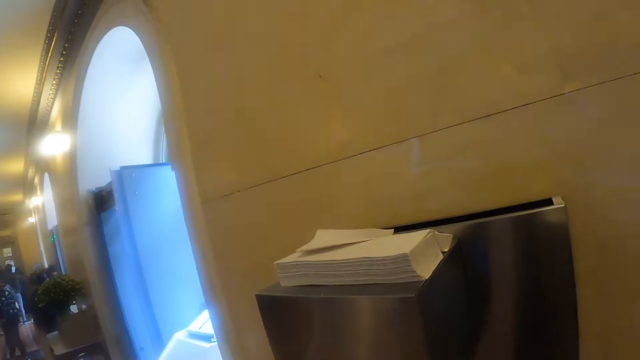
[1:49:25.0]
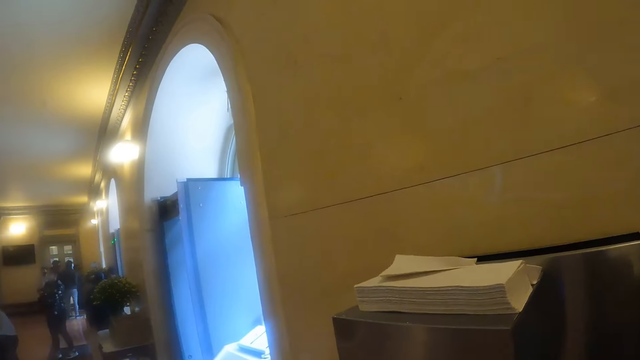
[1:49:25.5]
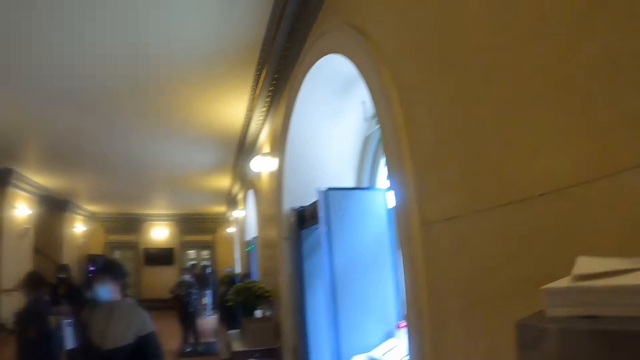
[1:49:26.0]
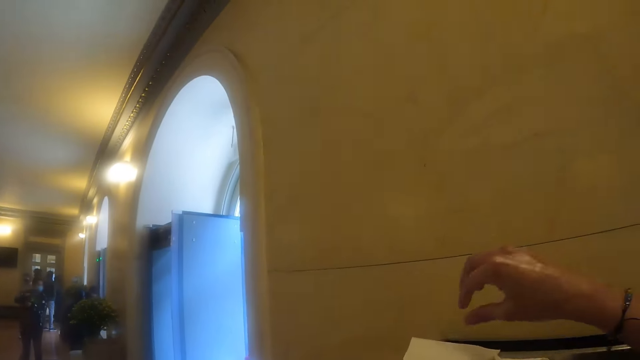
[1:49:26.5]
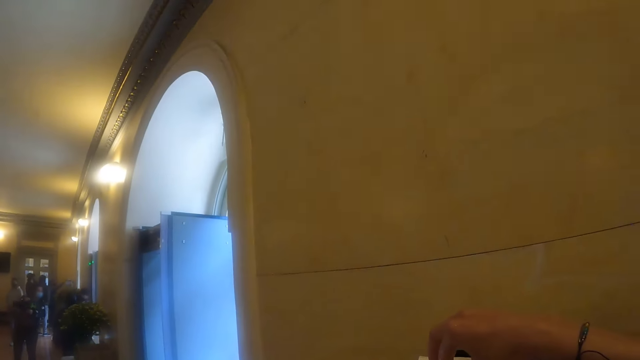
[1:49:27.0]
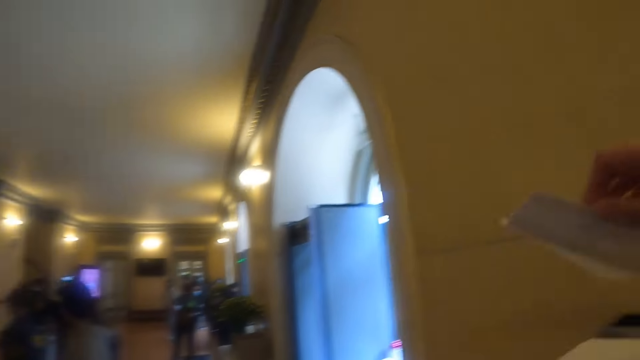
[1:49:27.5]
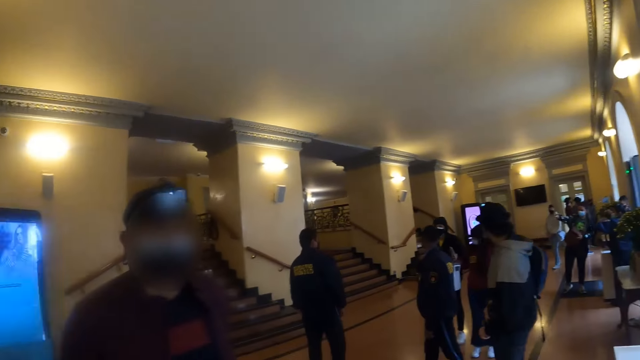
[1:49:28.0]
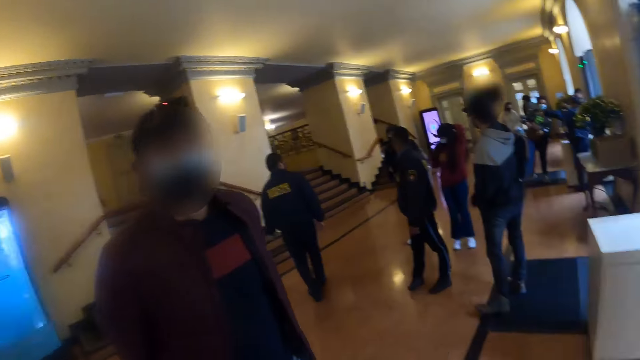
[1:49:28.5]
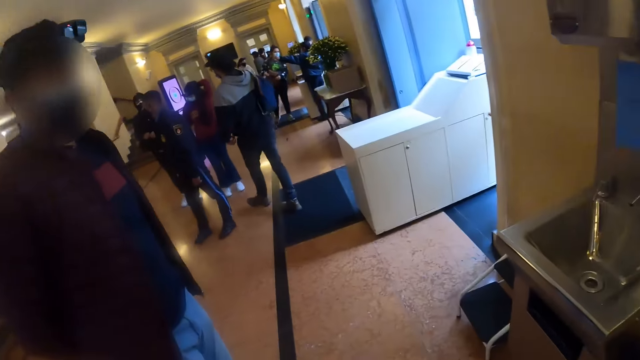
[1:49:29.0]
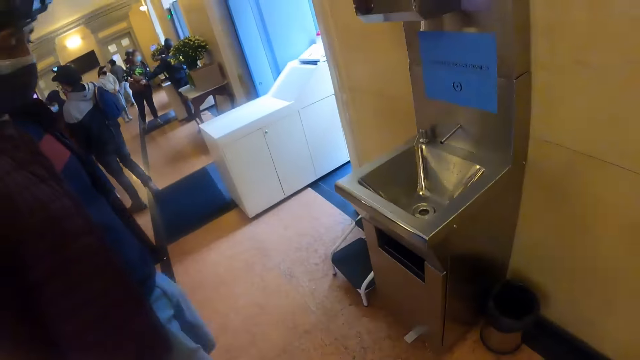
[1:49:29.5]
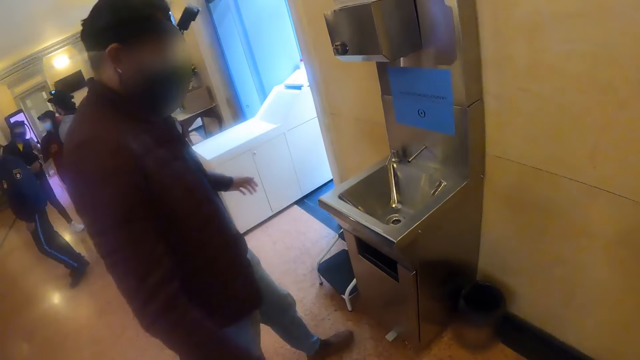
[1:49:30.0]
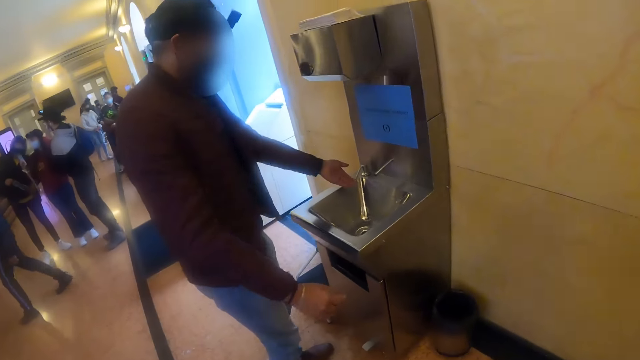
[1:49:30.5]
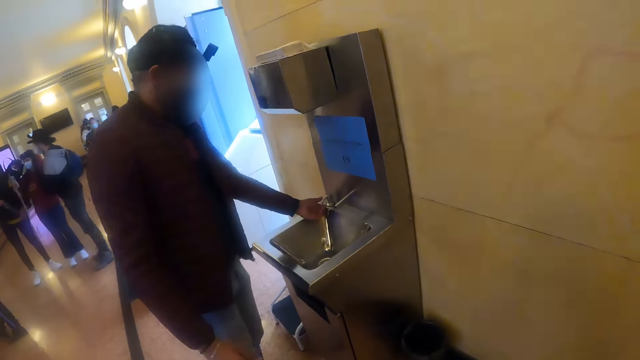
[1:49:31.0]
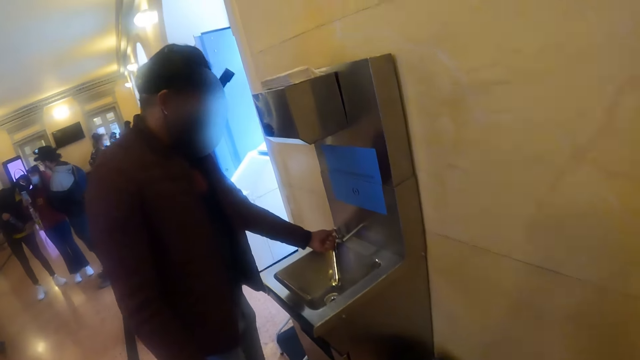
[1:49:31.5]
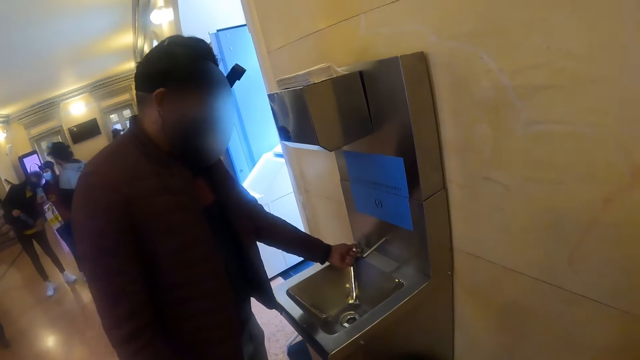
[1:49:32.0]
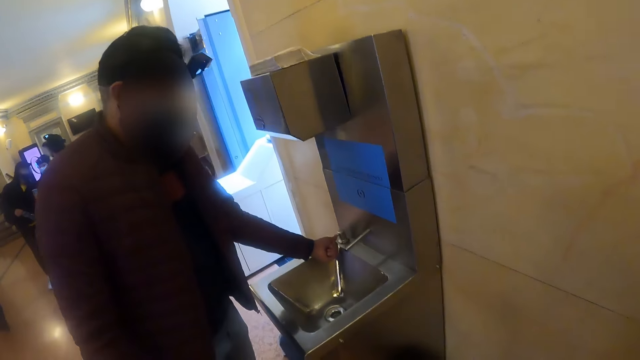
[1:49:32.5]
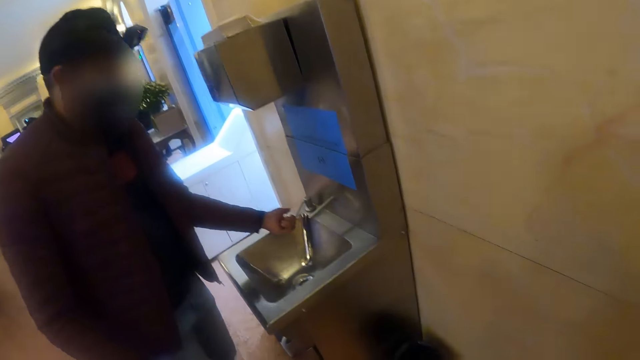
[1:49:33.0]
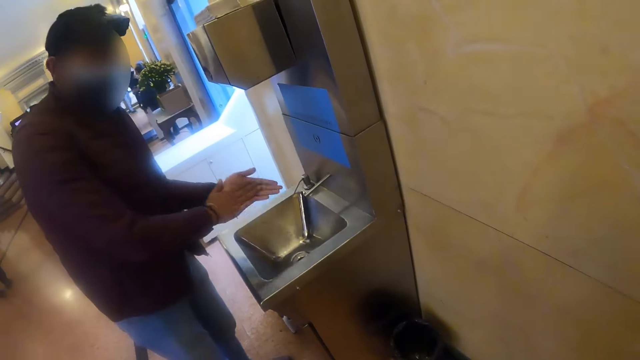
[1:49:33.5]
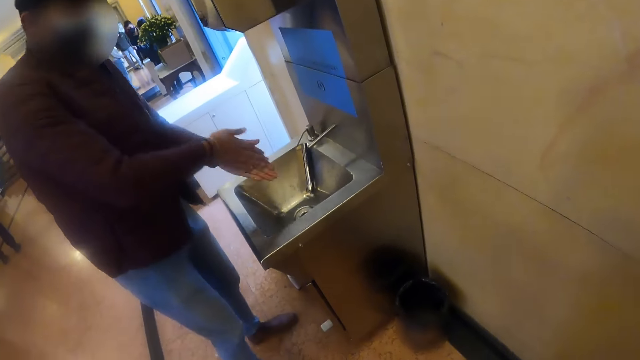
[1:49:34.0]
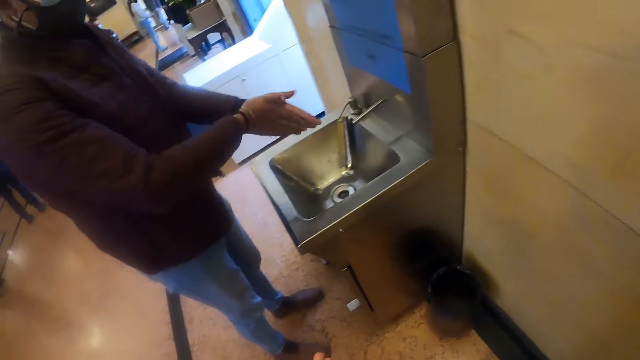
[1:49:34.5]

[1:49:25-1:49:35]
The camera wearer picks up the serviette. A man puts soap on the hands.

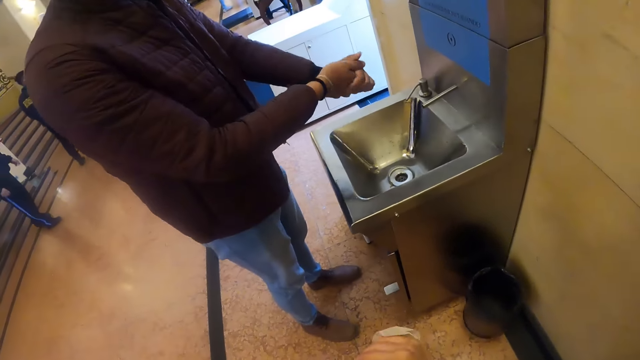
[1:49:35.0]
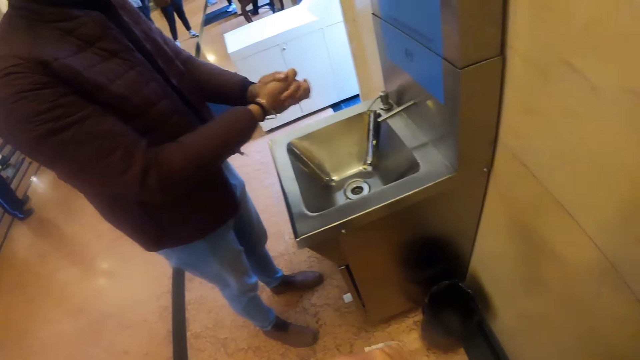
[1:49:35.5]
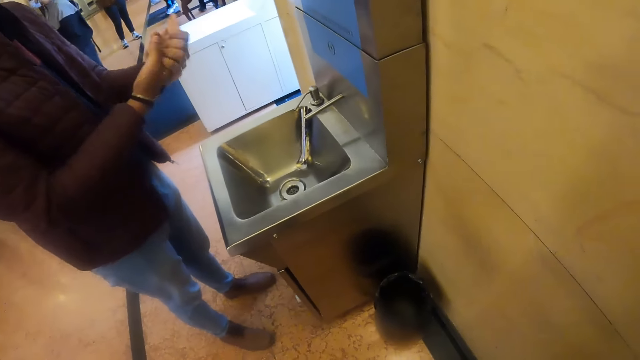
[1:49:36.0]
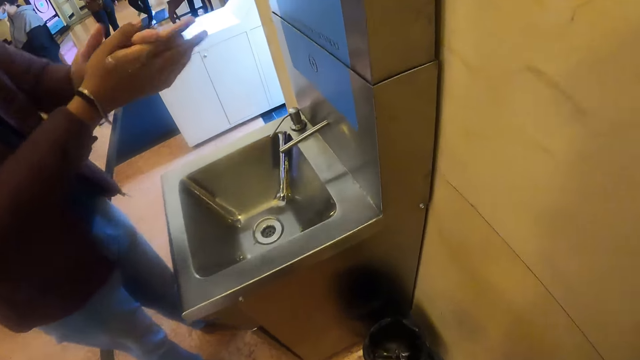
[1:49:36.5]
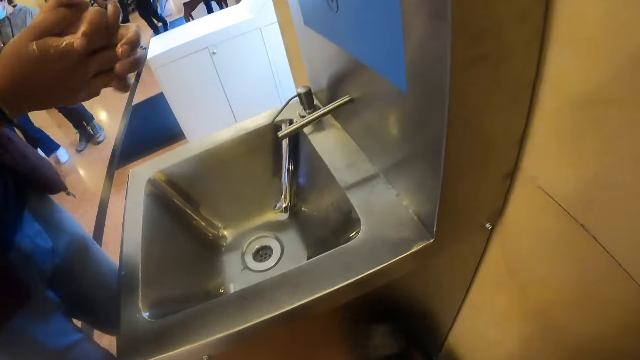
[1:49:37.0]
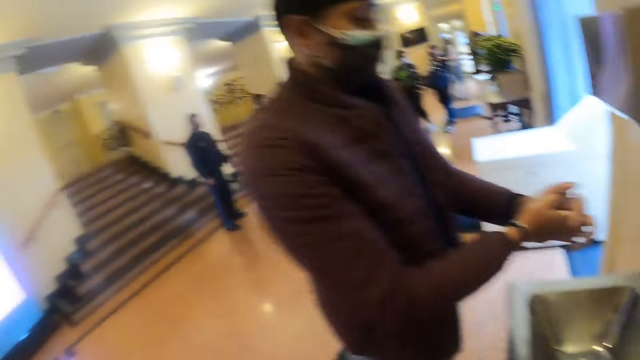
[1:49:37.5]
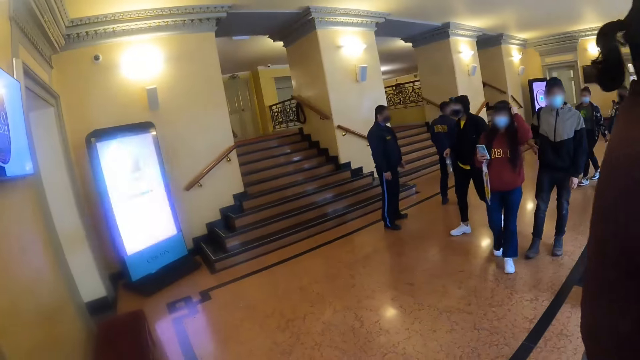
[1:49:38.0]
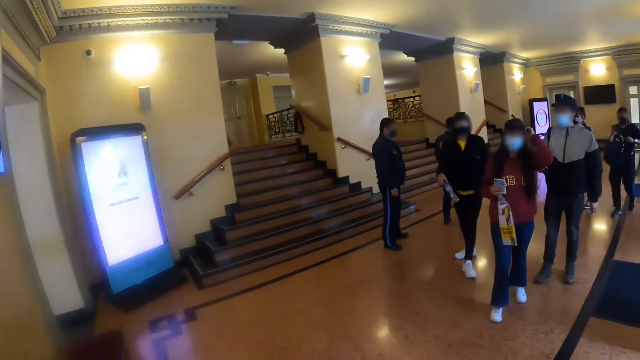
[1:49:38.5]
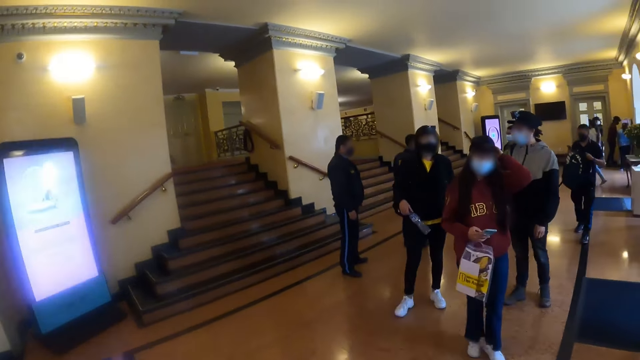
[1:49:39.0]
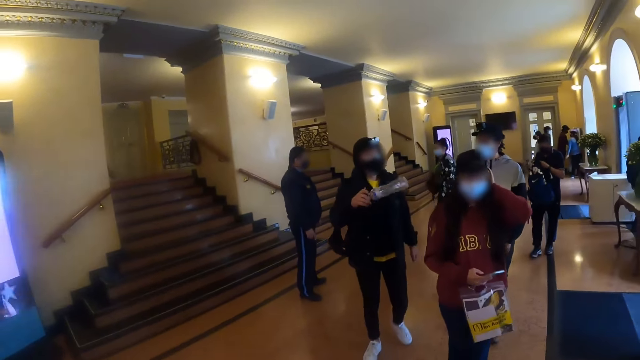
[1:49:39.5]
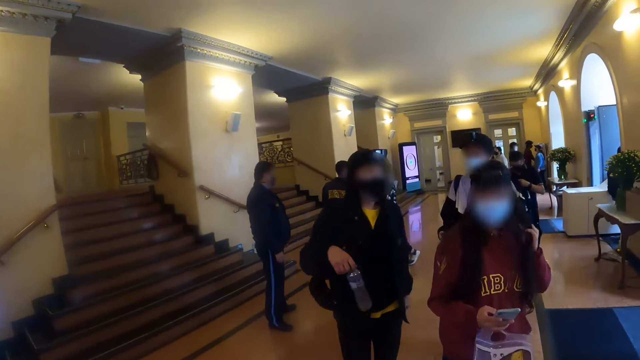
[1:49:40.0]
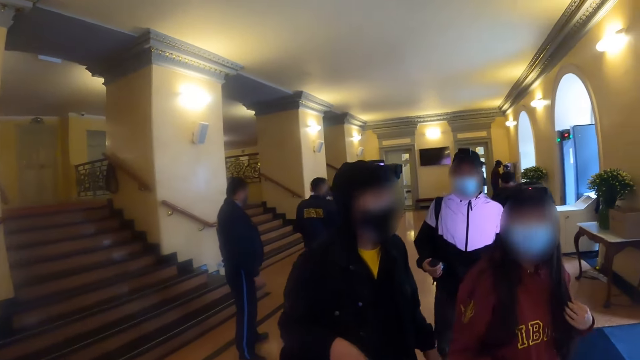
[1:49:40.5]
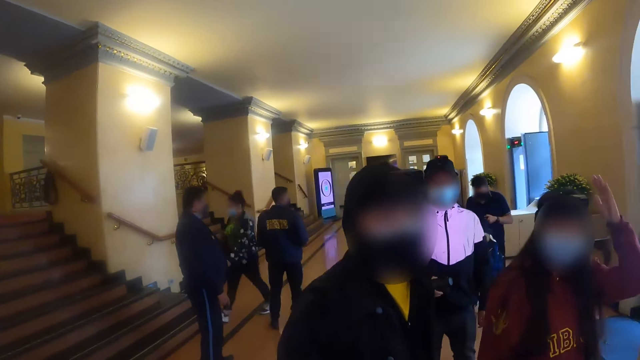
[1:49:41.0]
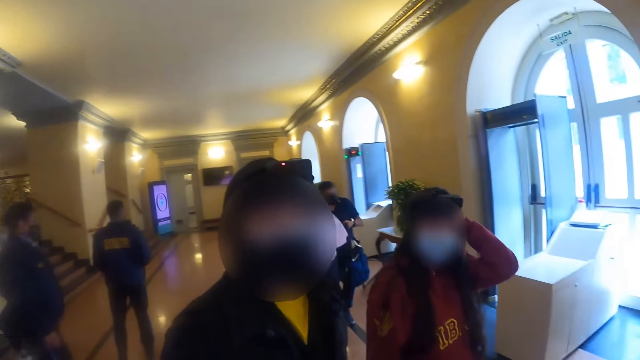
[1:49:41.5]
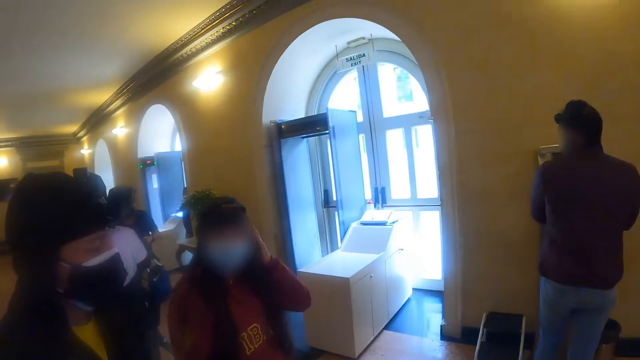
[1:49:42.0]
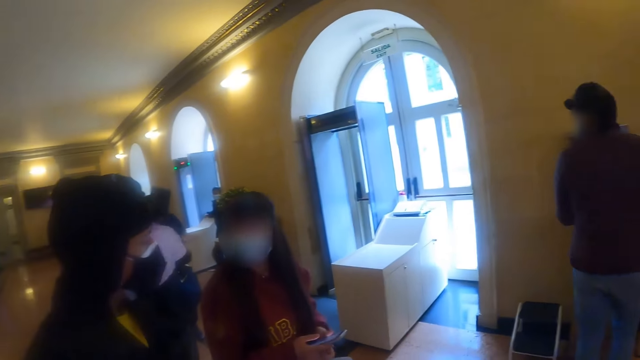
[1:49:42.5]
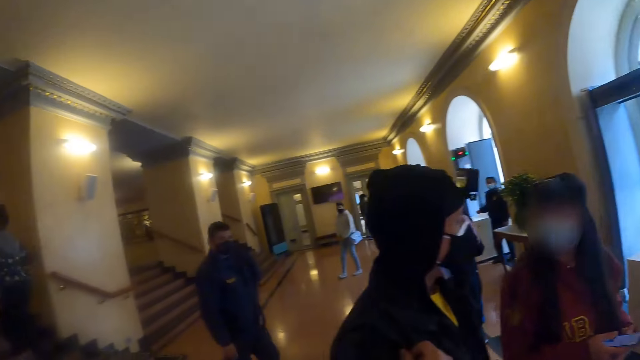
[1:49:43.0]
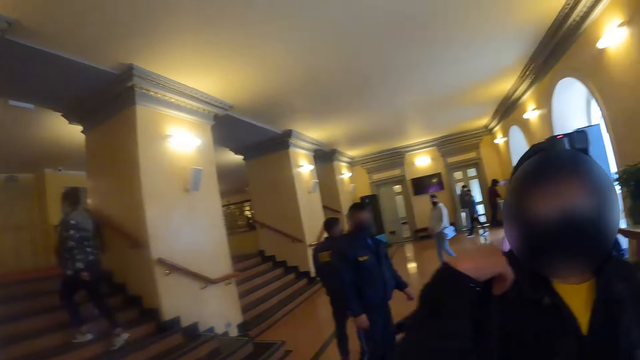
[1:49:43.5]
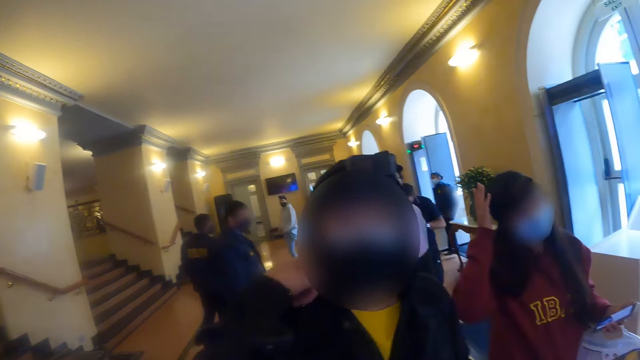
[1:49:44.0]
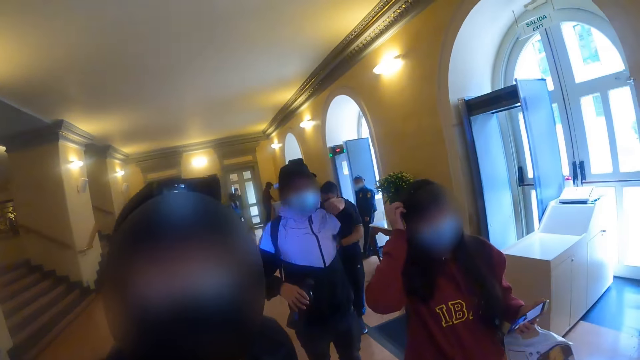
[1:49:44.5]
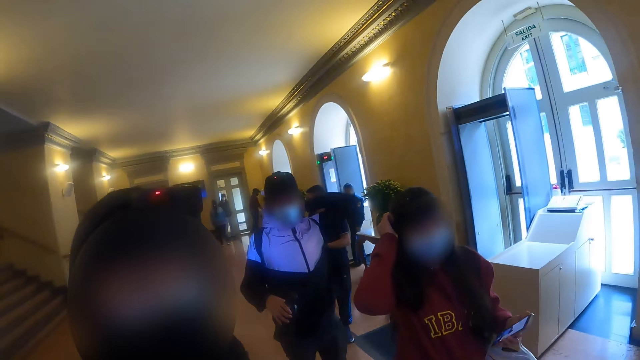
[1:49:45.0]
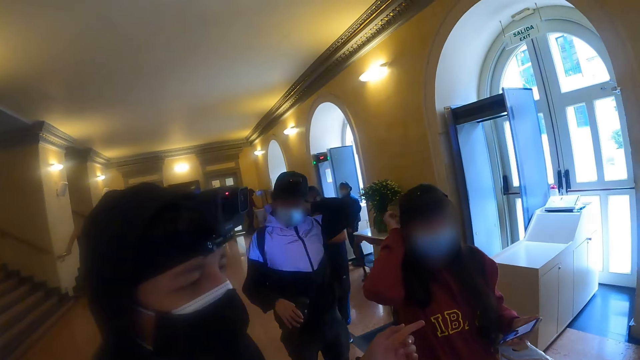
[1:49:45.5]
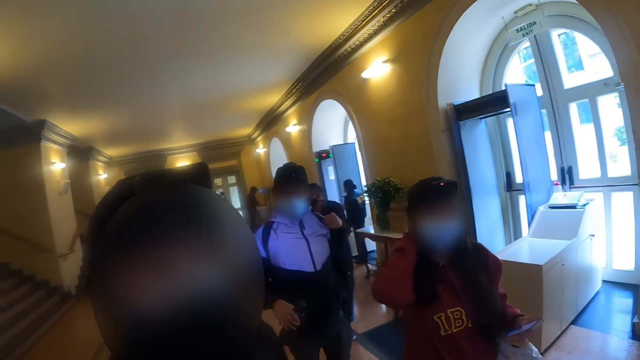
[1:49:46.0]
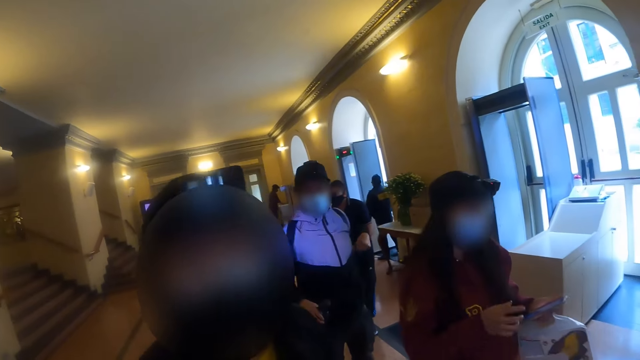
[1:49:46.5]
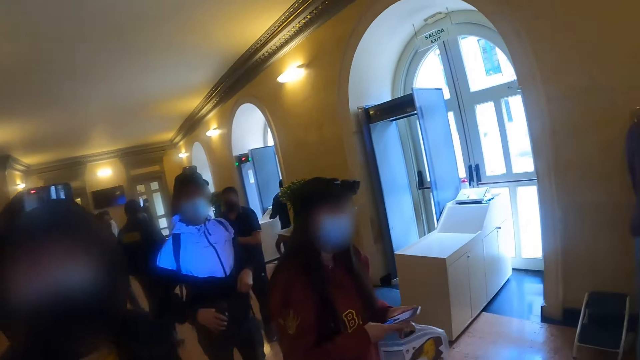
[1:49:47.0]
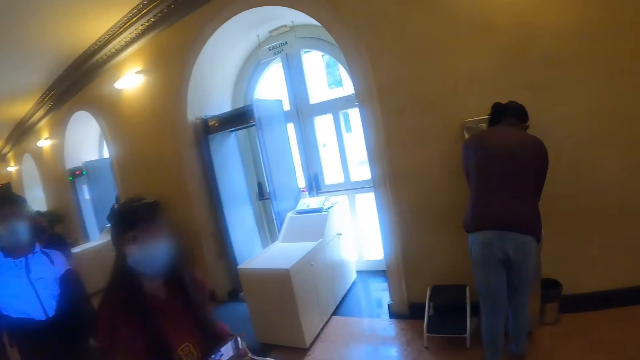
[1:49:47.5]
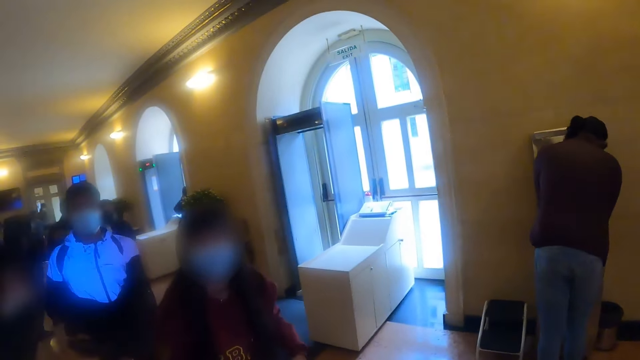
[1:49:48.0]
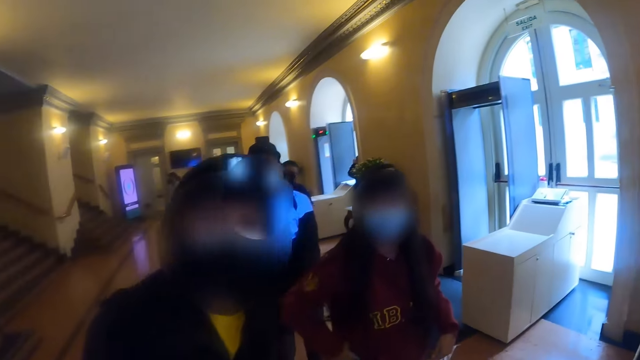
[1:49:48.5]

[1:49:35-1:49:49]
The camera wearer wipes the hand with the serviette. The man rubs the hands together. The camera wearer throws the serviette in the bin. They look around the room, walk around the room and look around. Another man talks to the camera wearer.
